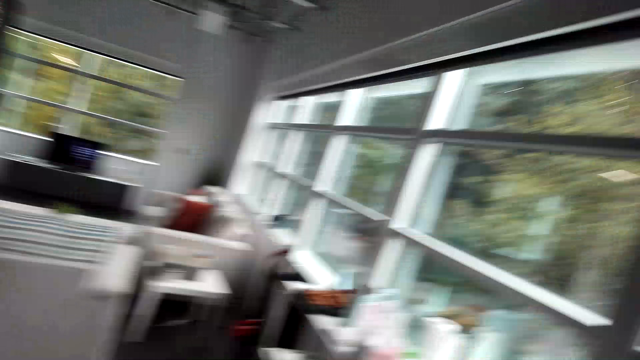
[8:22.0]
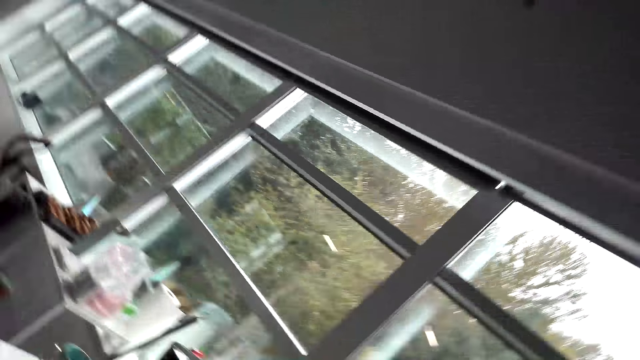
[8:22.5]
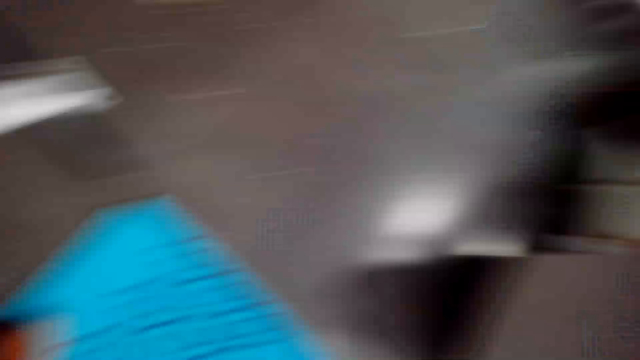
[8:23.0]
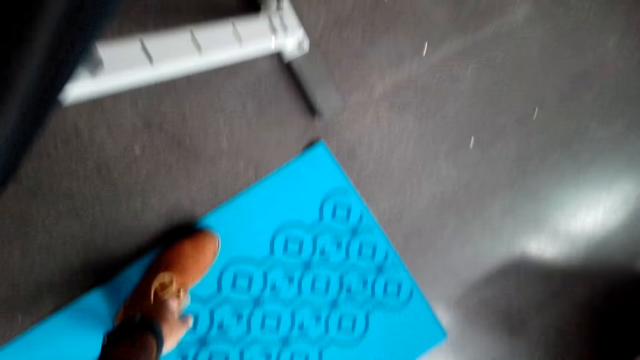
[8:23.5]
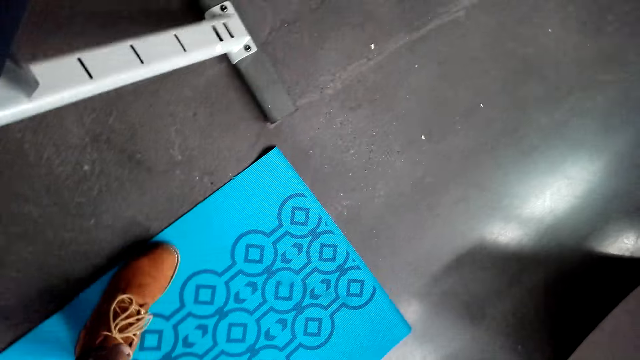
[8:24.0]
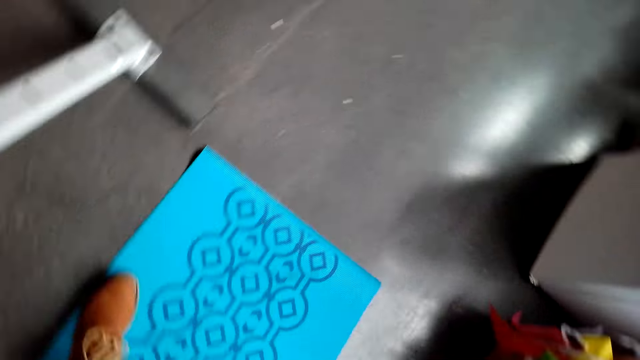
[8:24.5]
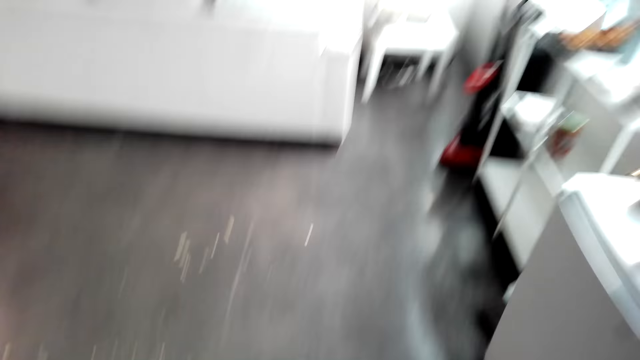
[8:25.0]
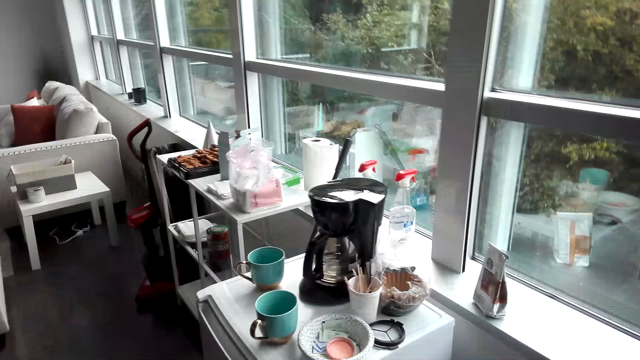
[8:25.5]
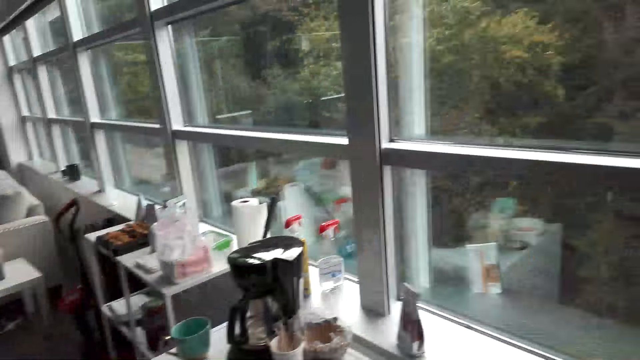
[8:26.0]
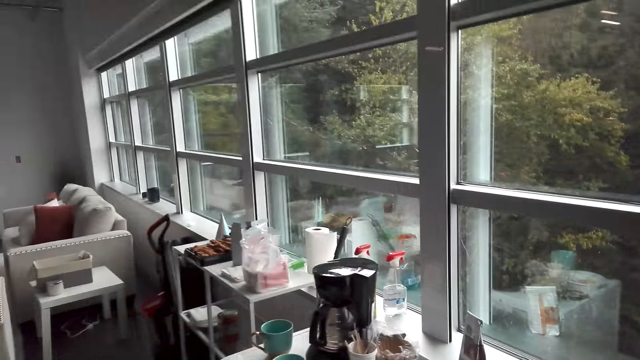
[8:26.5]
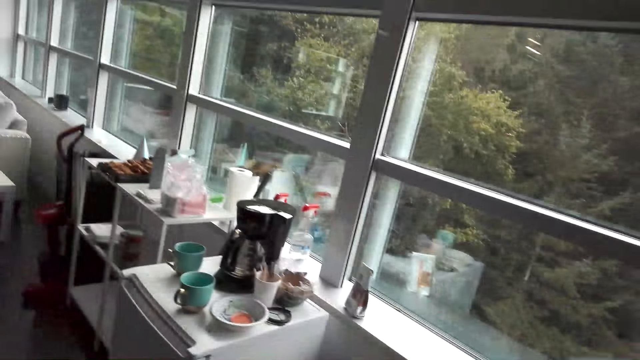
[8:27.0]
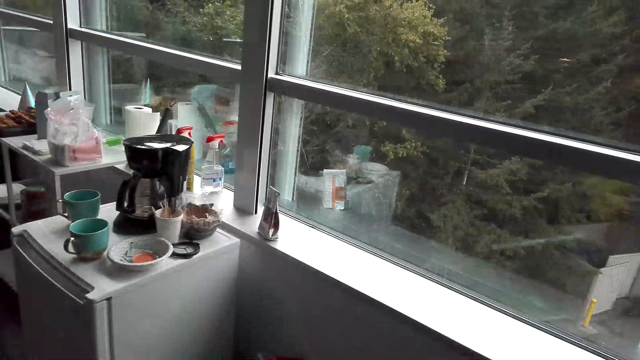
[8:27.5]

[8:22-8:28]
The camera wearer looks around.

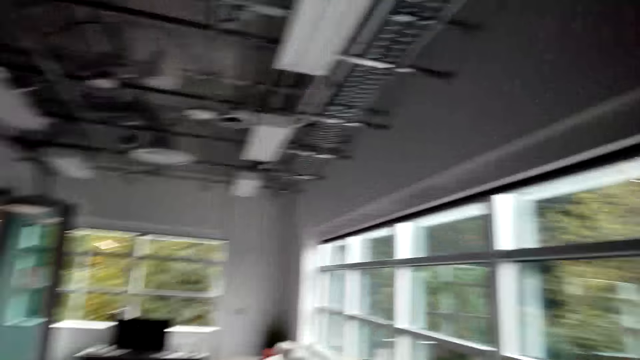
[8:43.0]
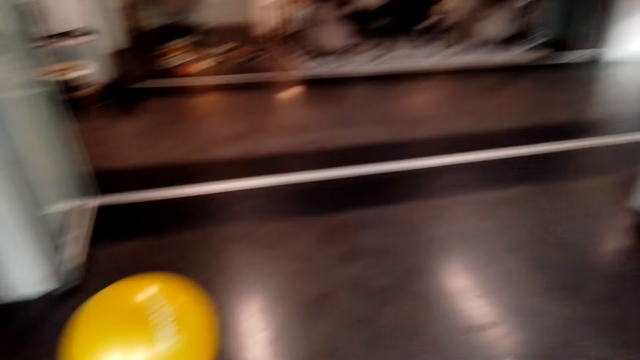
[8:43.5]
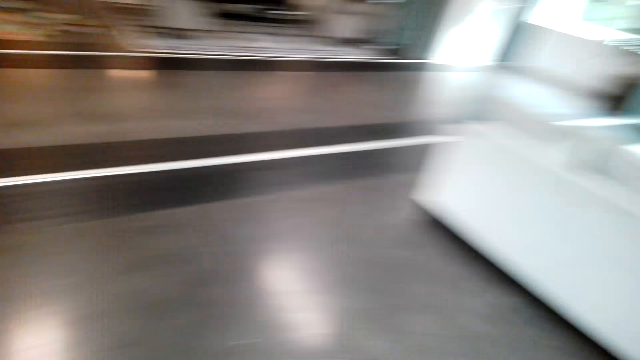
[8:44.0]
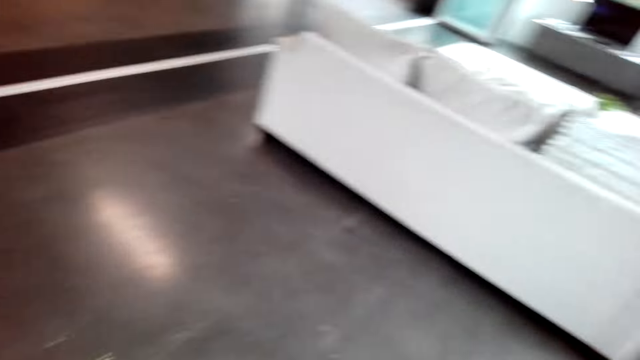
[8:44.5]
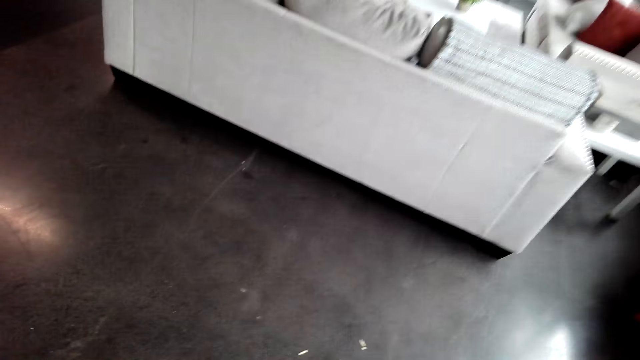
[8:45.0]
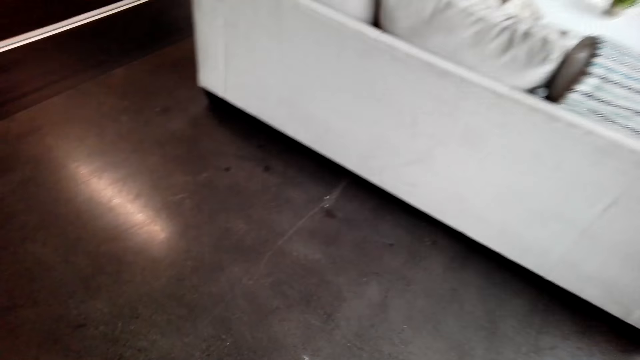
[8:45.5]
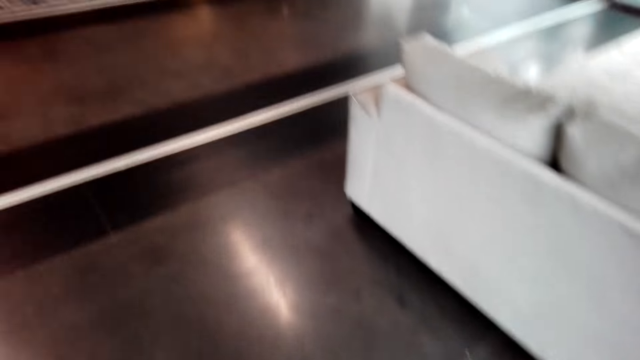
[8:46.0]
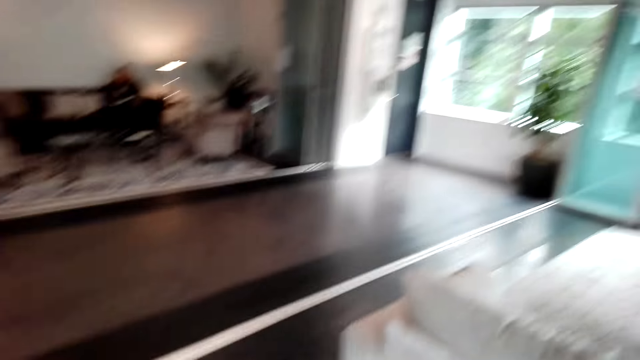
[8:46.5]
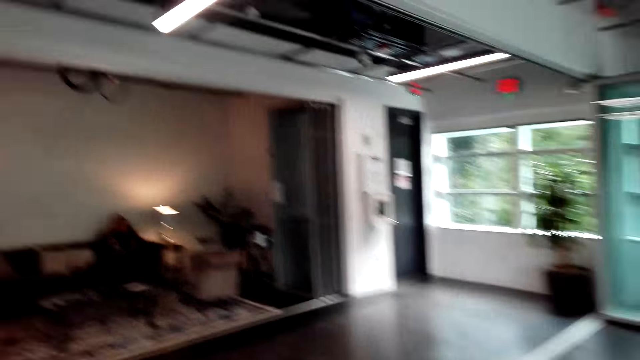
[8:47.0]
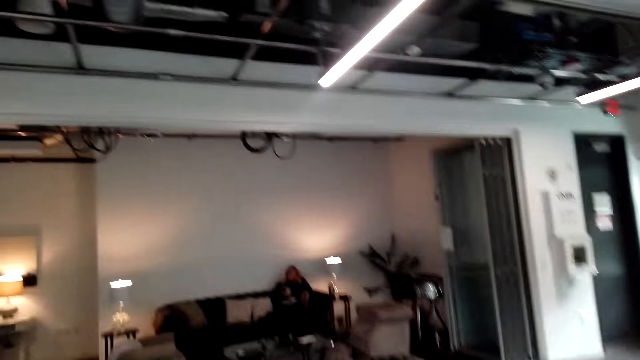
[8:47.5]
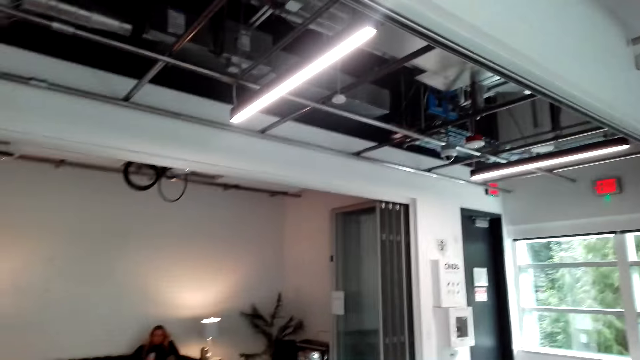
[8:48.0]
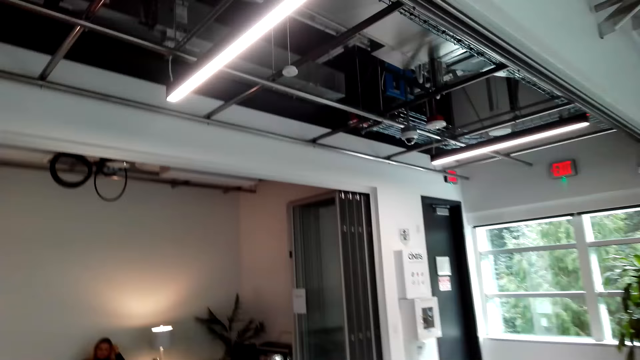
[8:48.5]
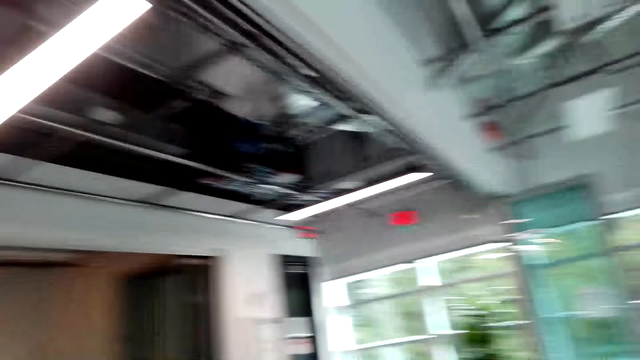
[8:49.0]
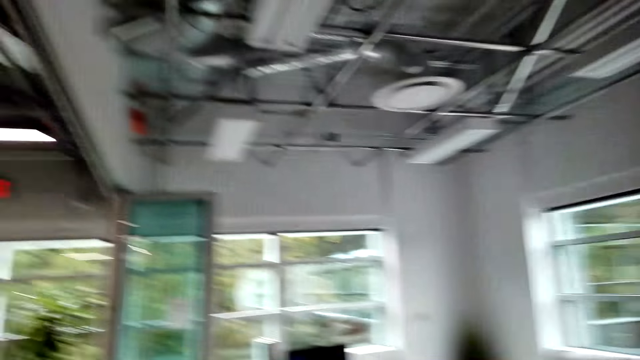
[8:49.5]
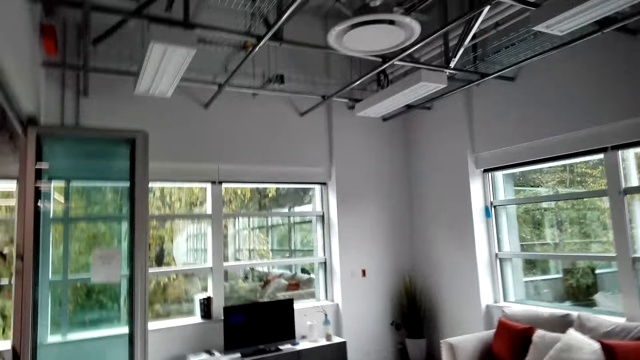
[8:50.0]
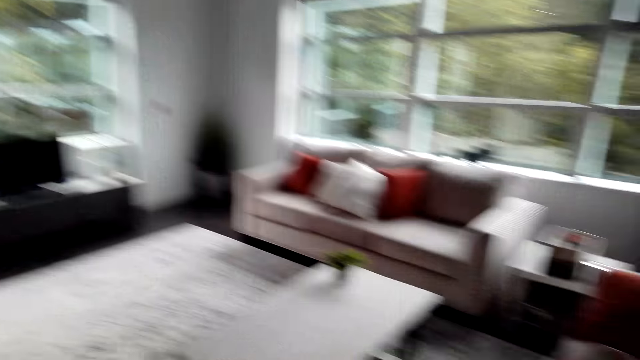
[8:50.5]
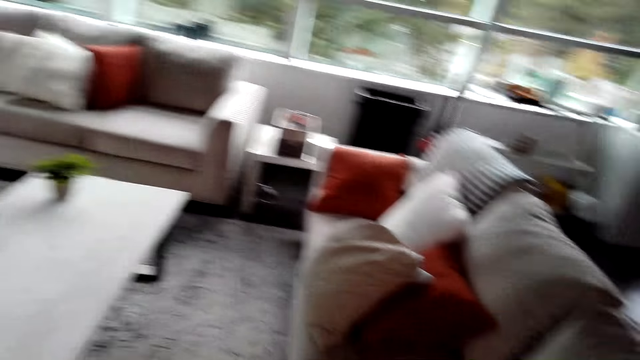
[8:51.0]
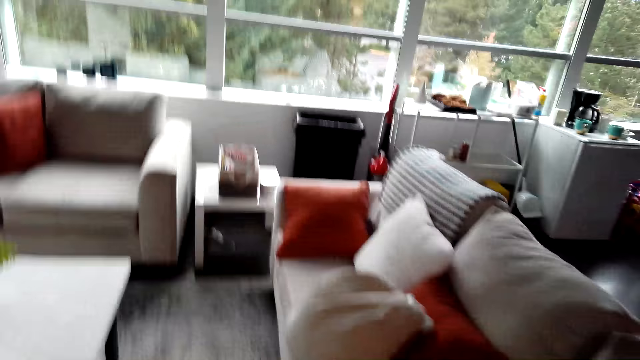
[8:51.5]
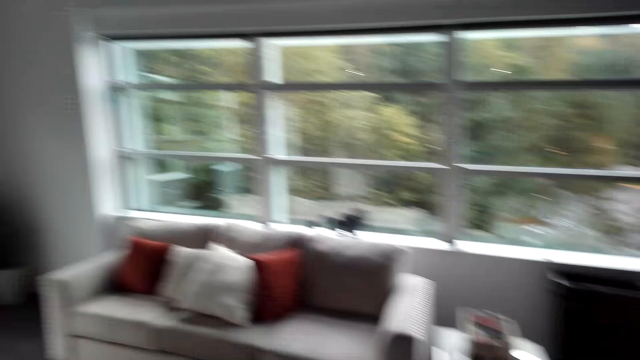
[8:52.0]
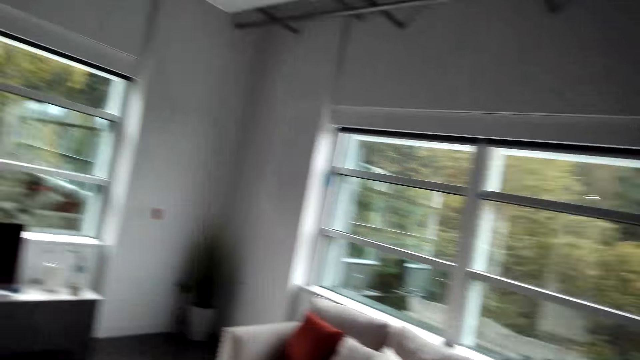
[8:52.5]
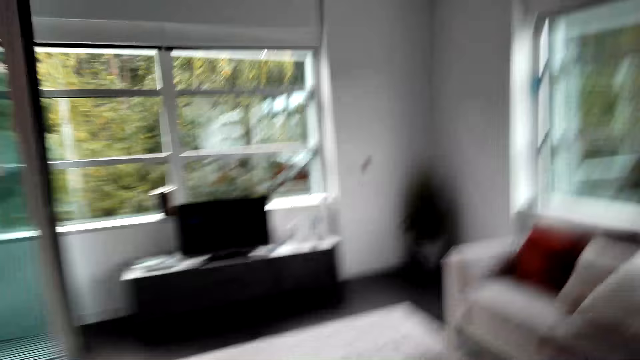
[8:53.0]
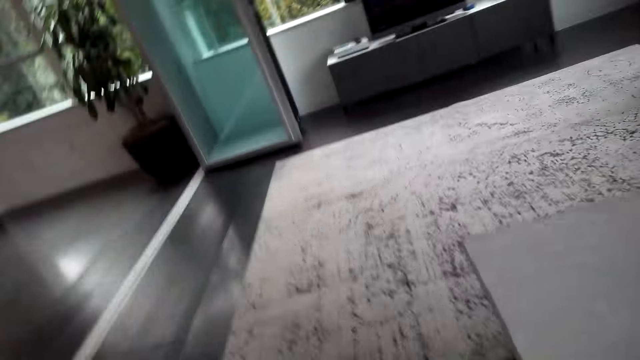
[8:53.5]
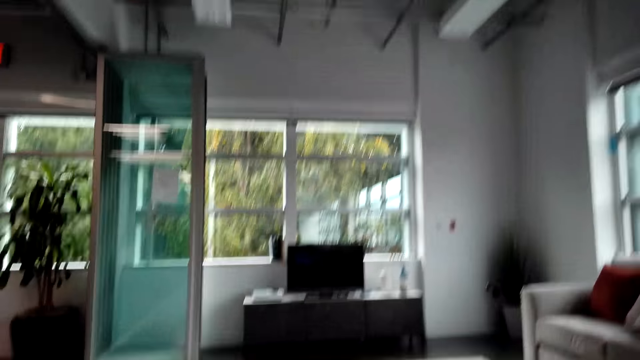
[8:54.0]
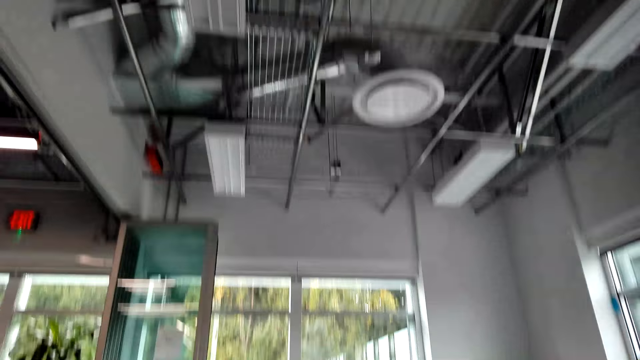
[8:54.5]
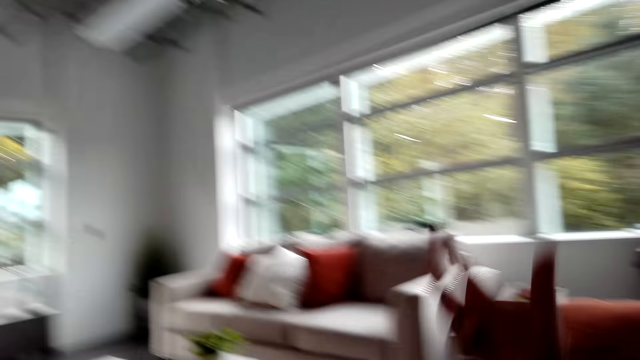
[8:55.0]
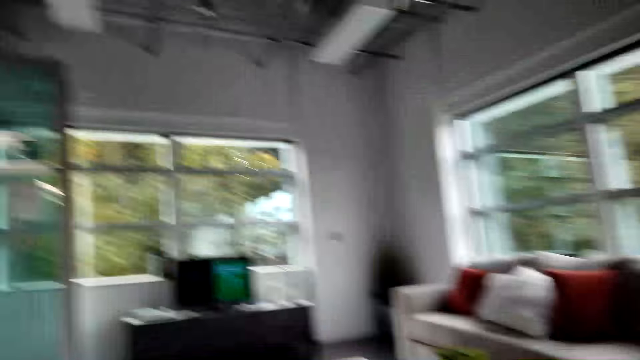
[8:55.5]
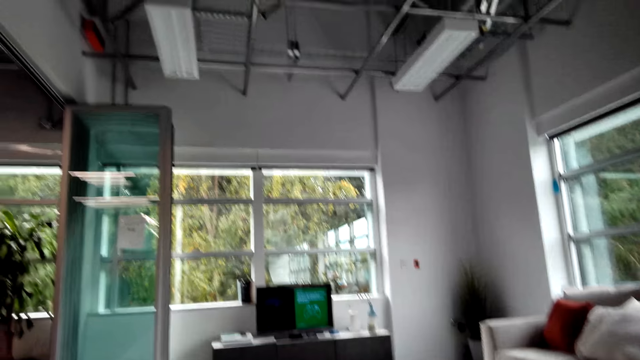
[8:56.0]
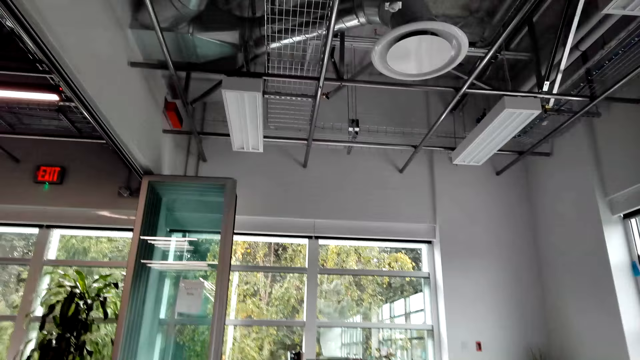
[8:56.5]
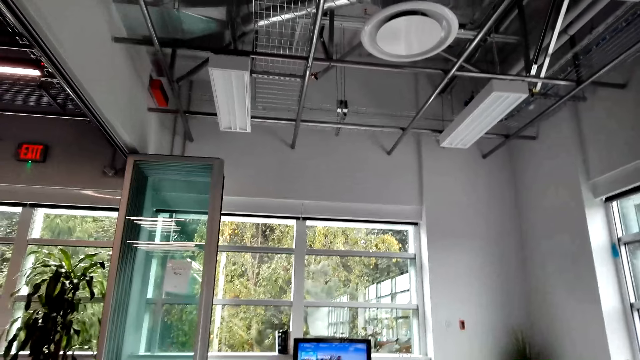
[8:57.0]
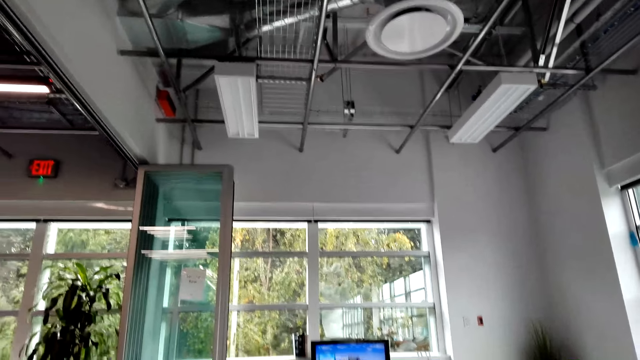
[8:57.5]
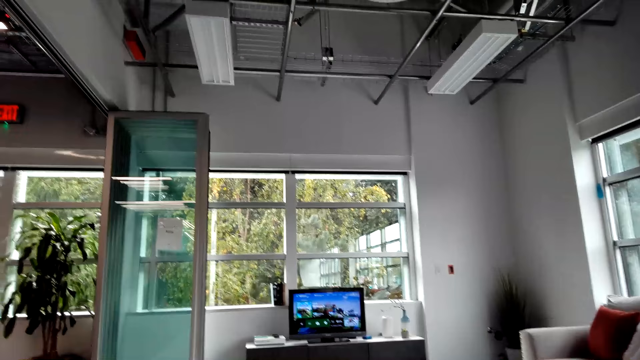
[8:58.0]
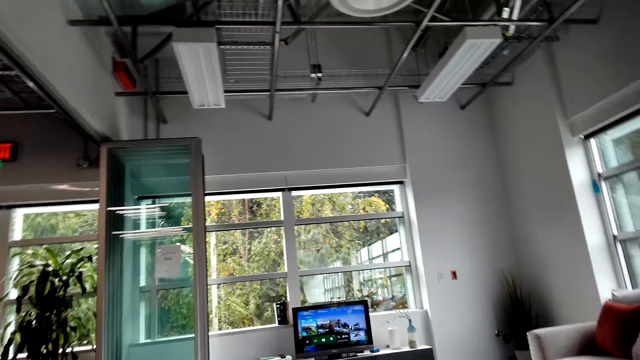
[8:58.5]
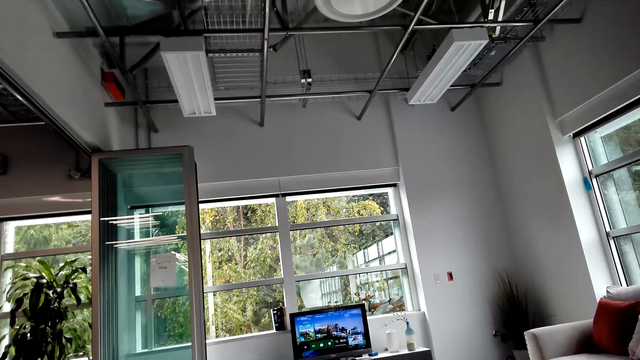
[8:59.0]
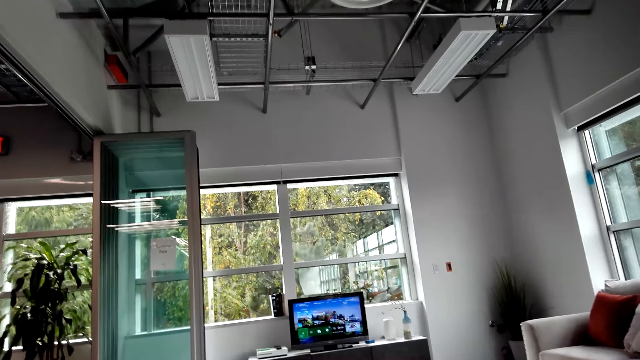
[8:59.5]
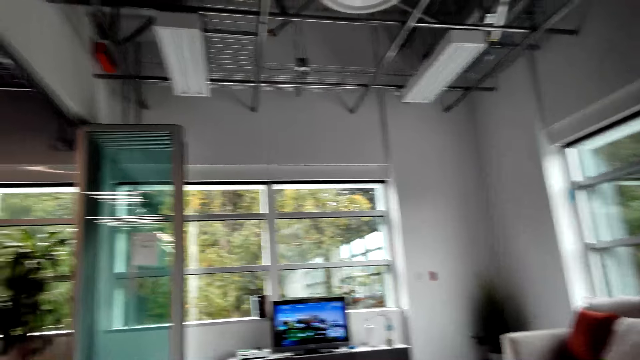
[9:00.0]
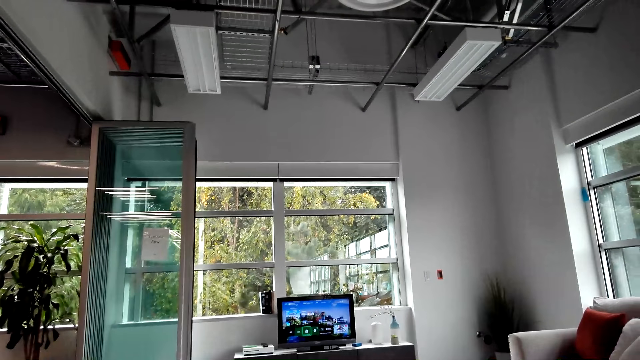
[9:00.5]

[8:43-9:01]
The camera wearer talks. They walk around. They sit on a couch. They talk.
